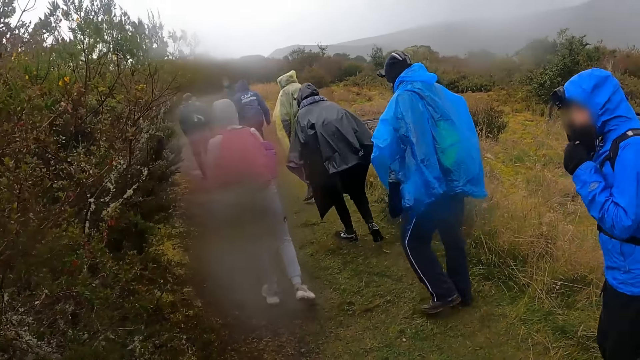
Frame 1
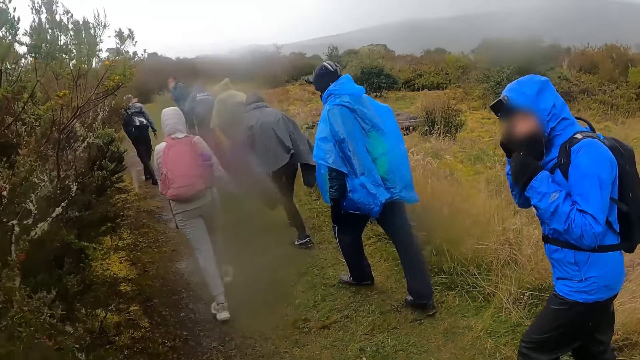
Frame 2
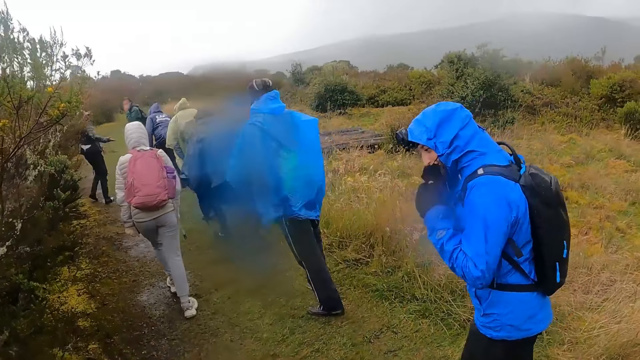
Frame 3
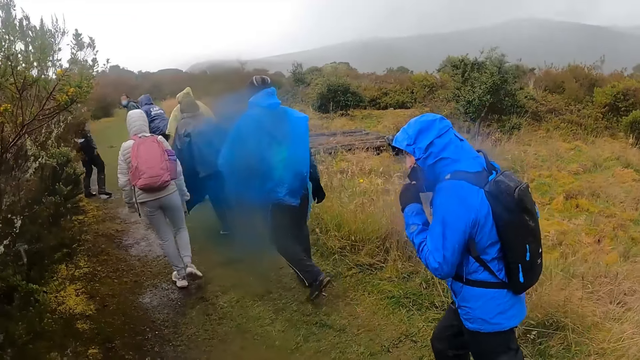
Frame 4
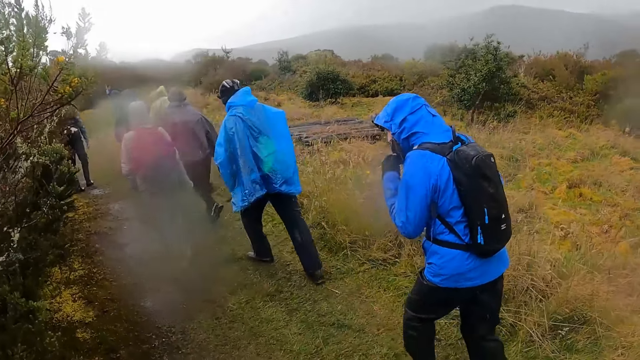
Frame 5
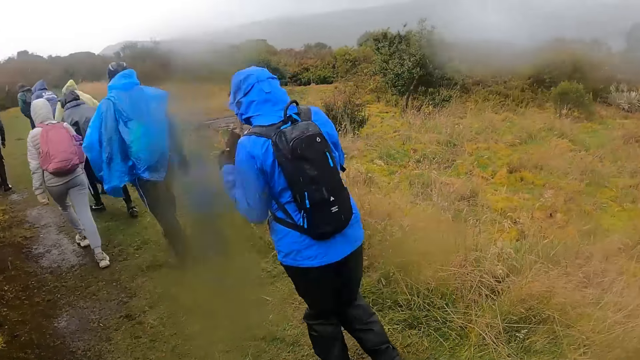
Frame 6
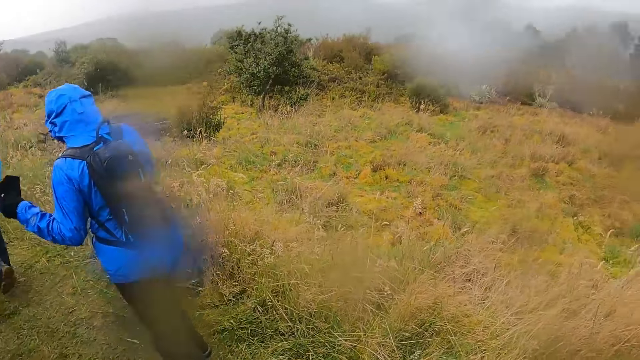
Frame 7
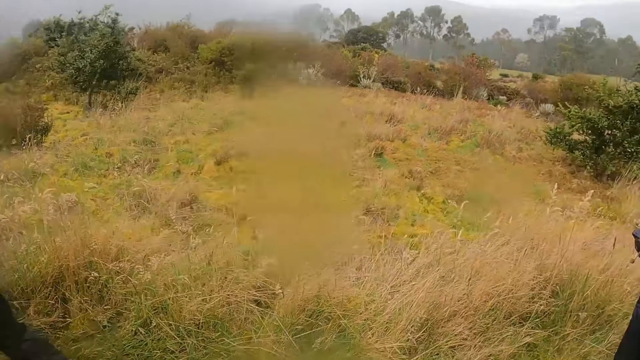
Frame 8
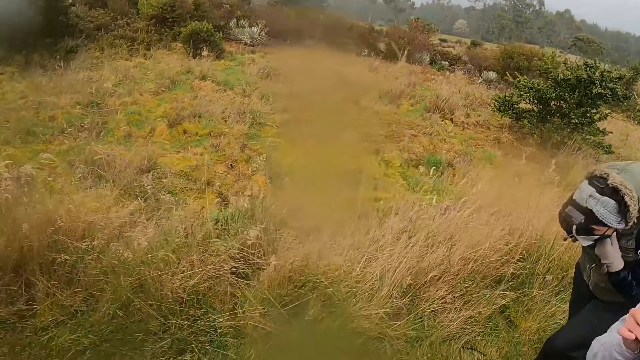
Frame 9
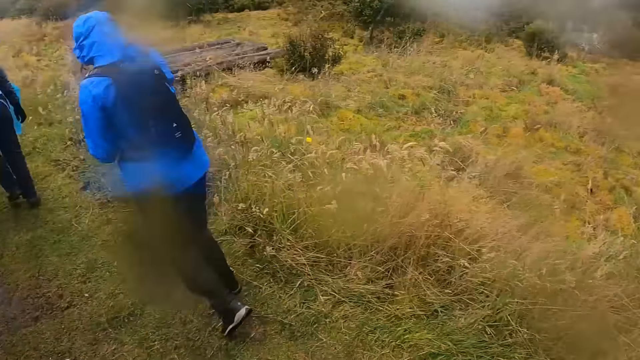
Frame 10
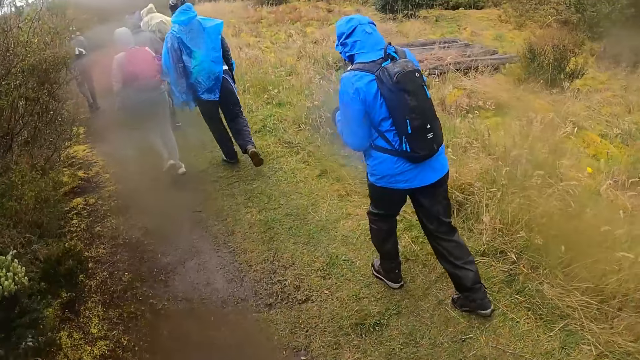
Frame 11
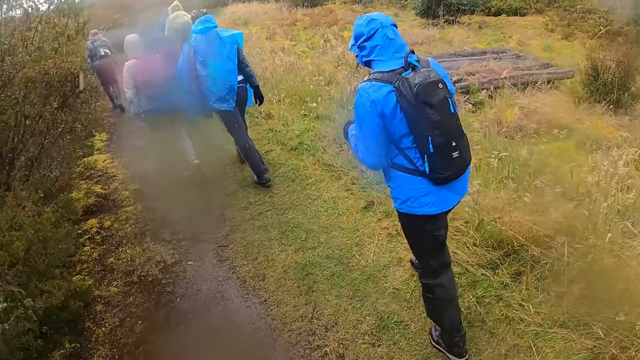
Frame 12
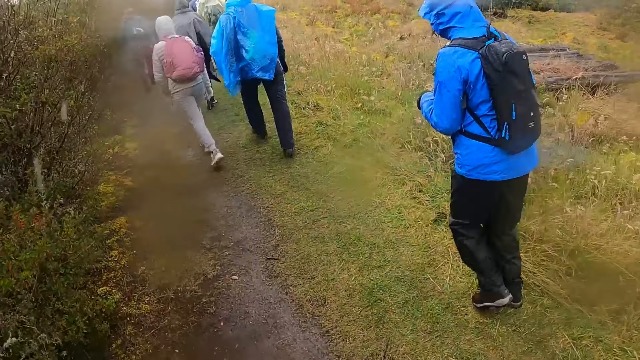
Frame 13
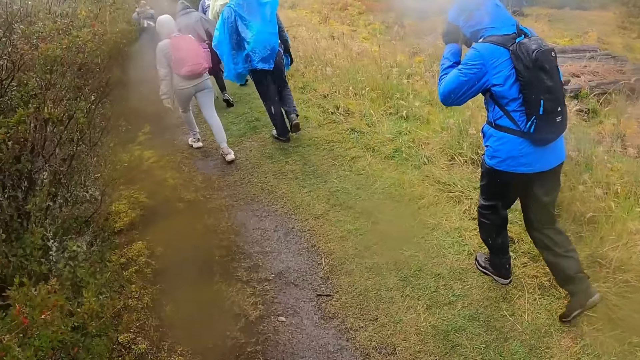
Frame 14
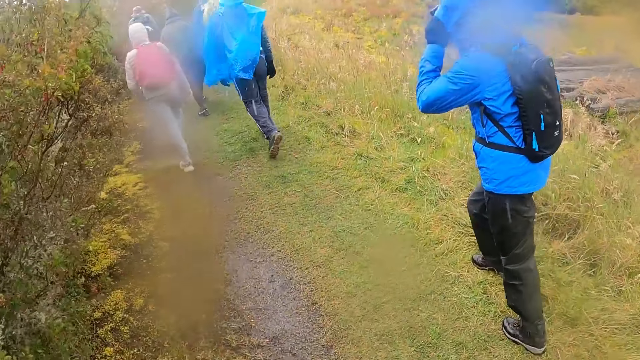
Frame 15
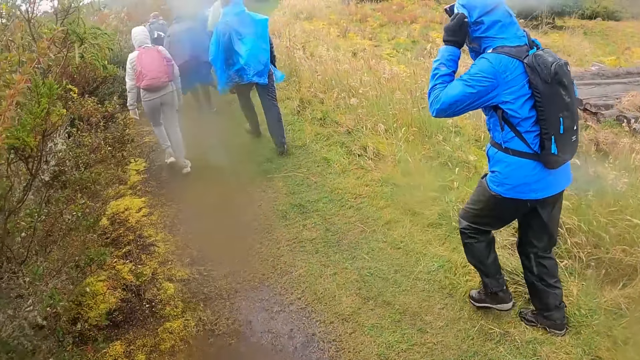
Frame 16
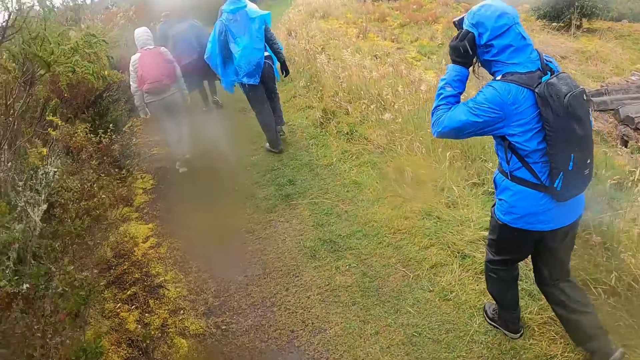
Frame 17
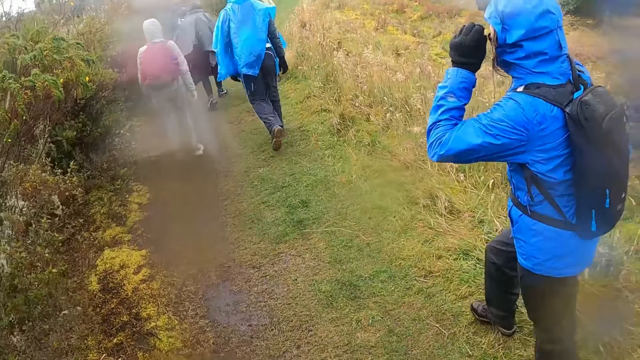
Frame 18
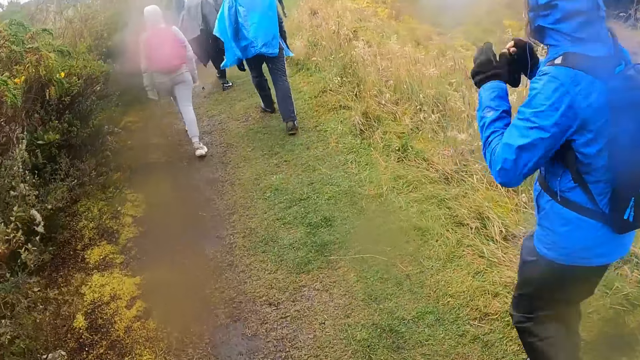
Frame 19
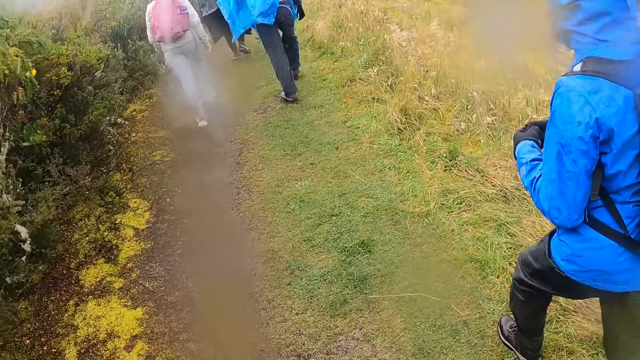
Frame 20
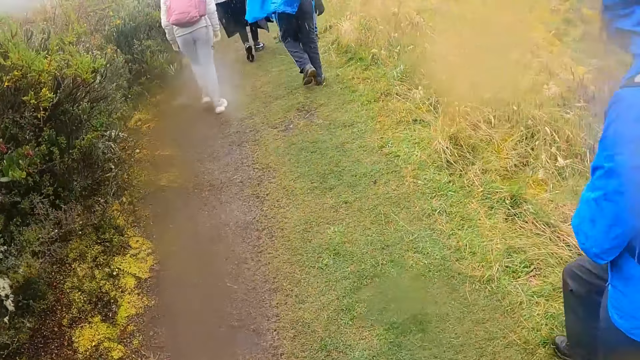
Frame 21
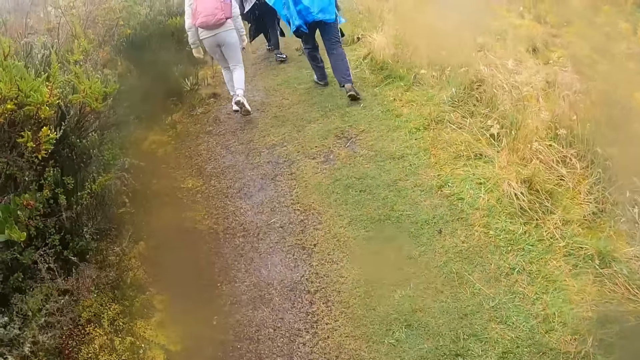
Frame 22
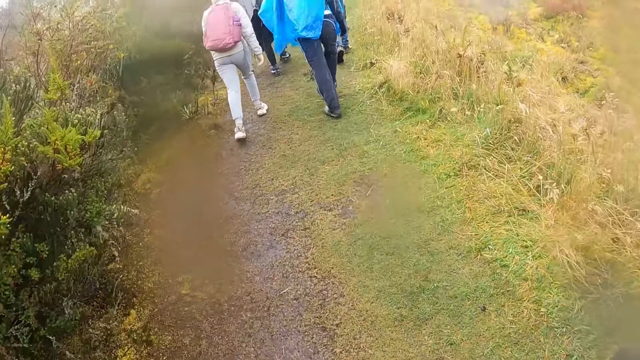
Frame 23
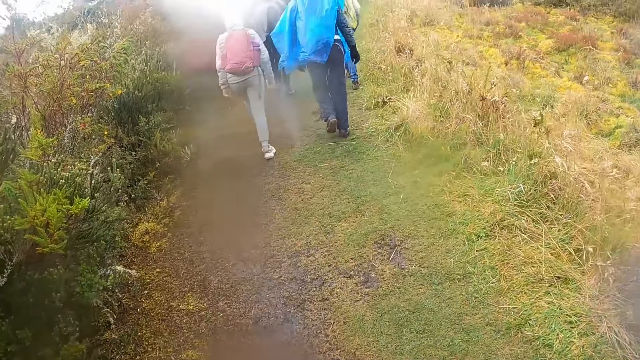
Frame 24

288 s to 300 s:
The camera wearer walks to a site along the bush pathway.

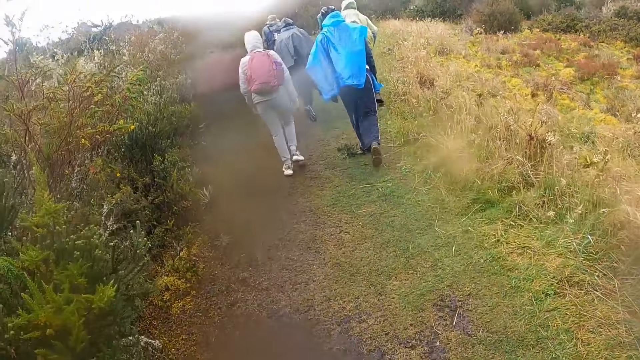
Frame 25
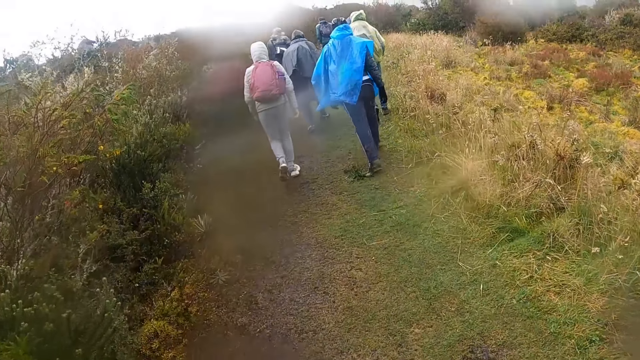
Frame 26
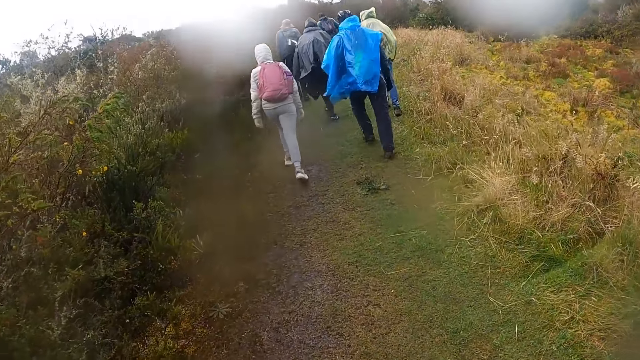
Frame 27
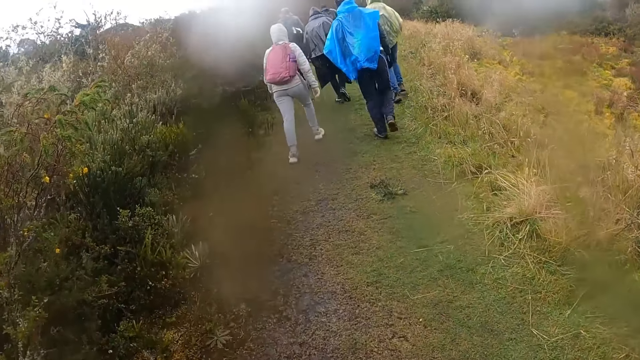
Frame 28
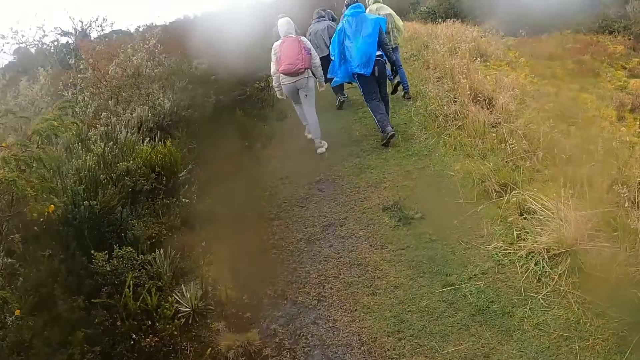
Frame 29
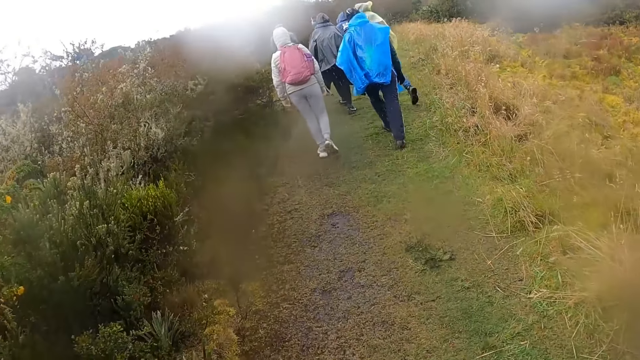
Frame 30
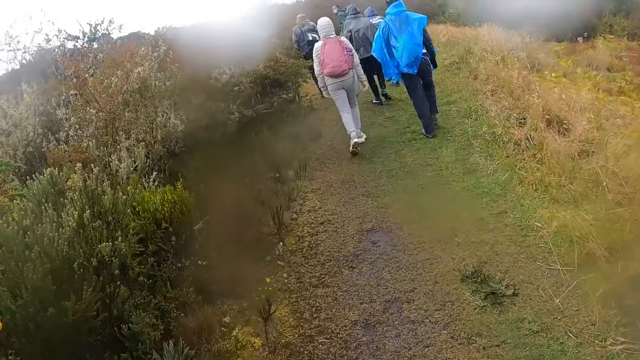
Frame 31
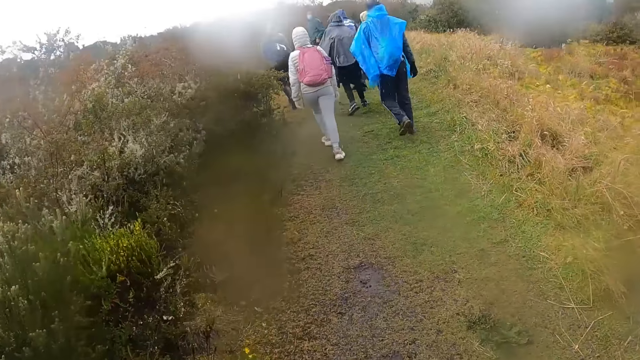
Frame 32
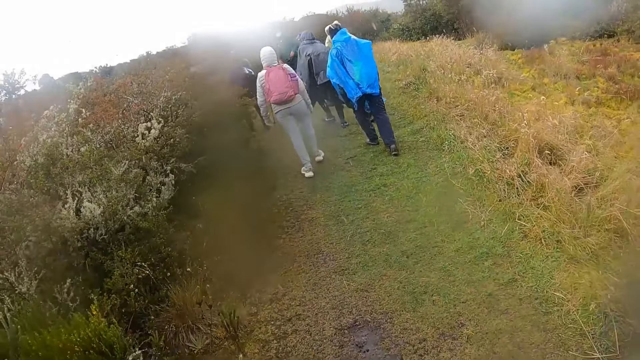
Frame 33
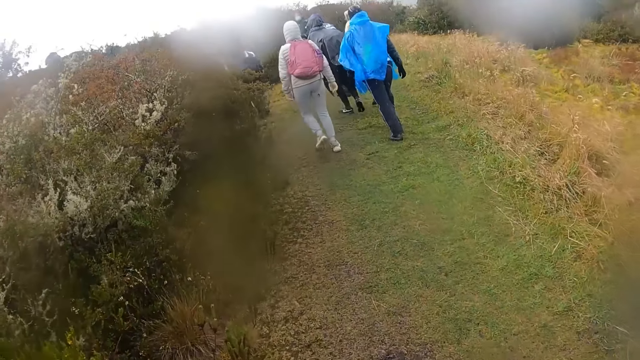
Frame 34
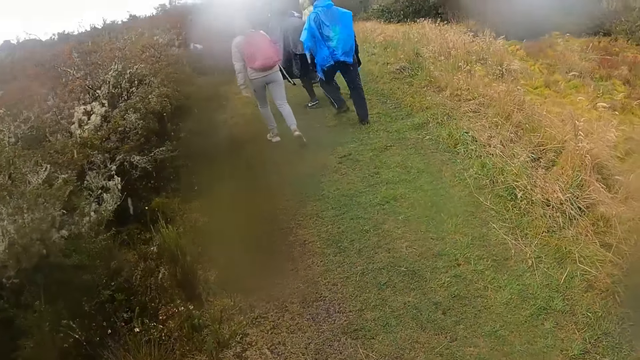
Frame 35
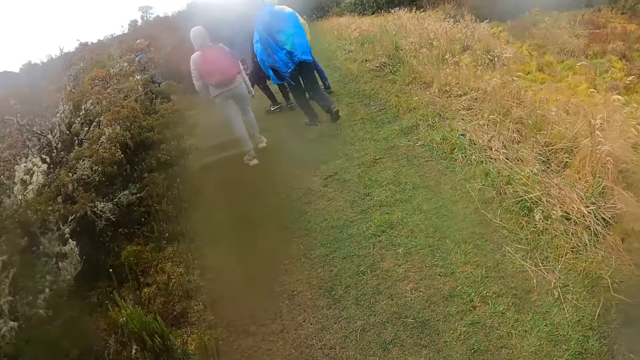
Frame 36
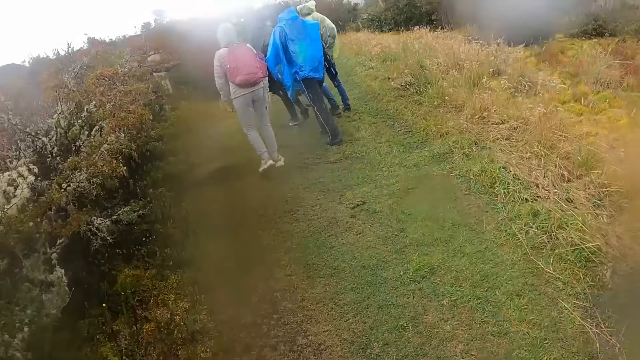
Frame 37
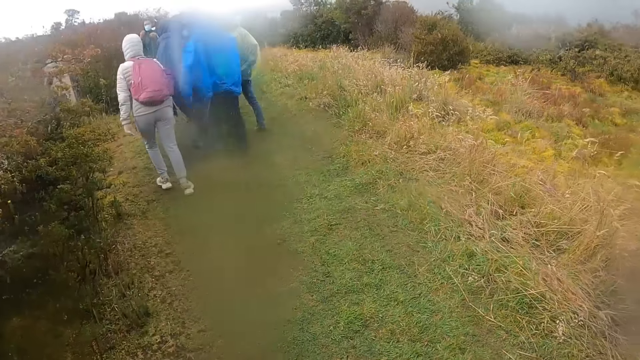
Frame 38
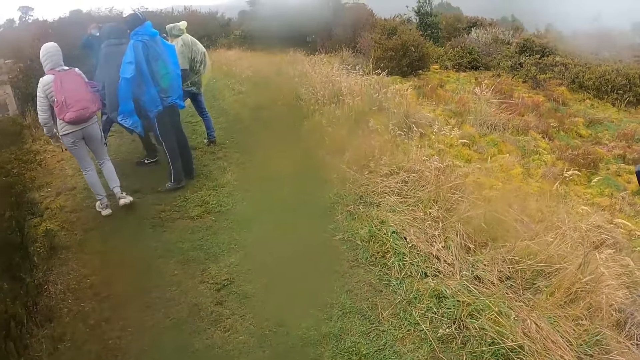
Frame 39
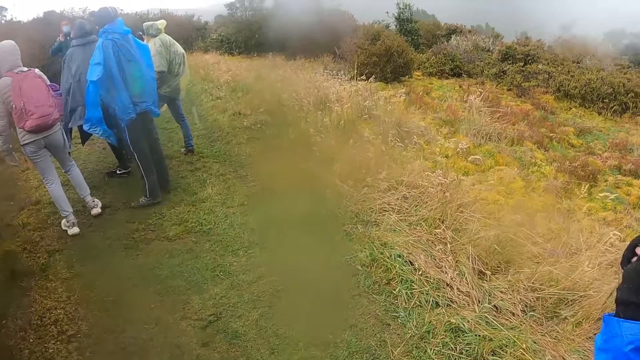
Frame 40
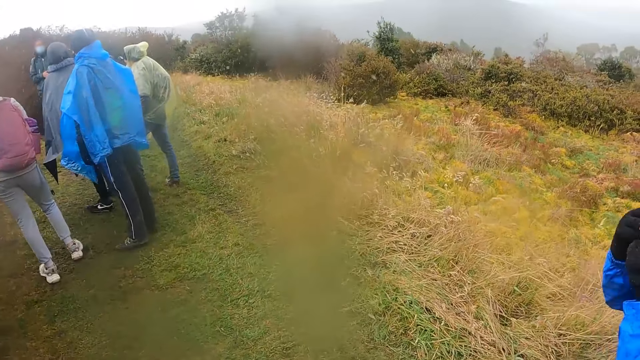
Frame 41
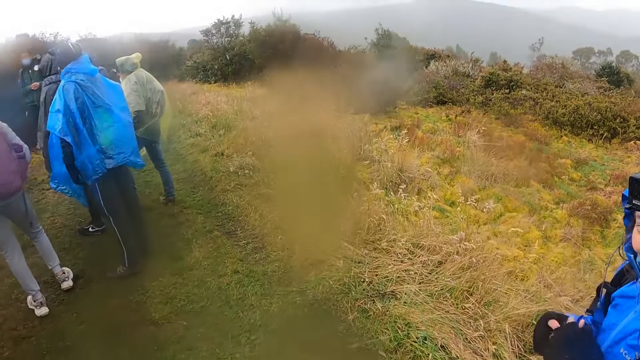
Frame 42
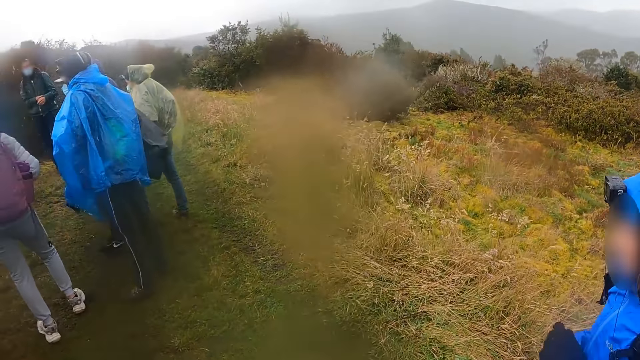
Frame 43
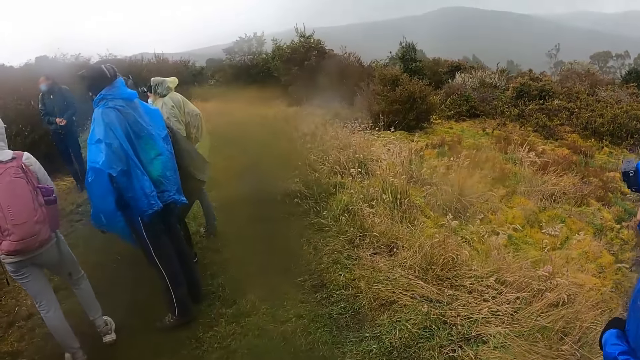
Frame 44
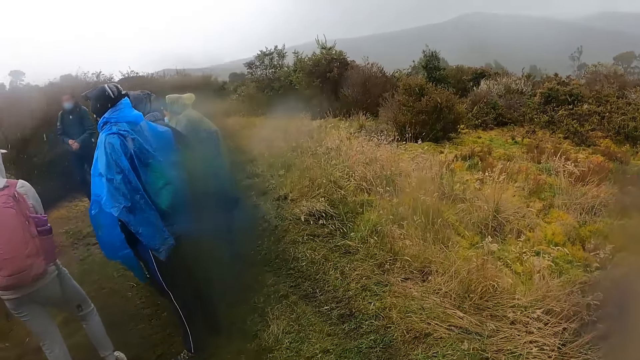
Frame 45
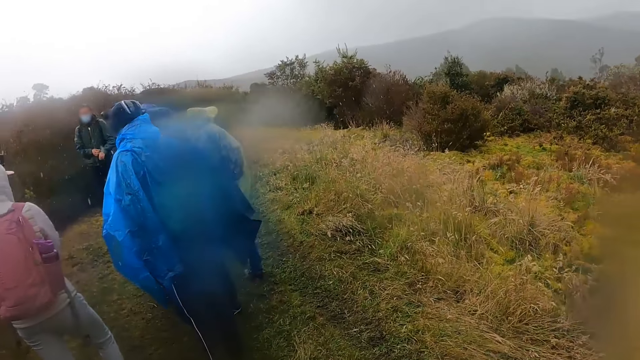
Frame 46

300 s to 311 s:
The men interact with the camera wearer and a group of people. The camera wearer stands along the field.
